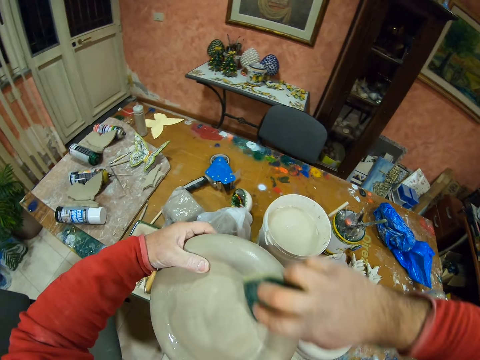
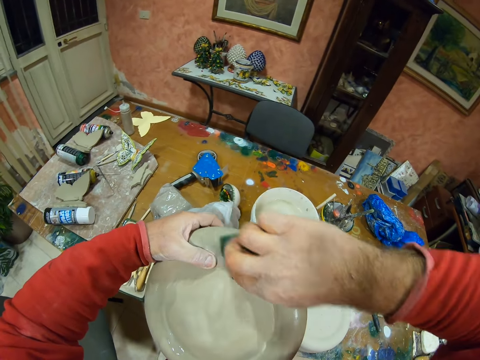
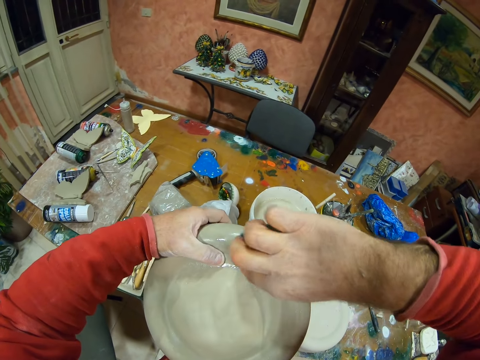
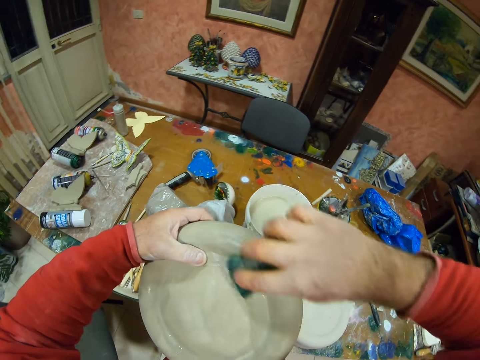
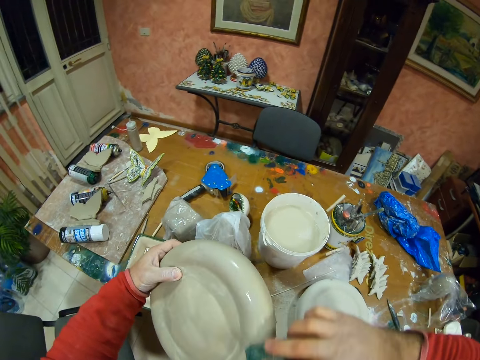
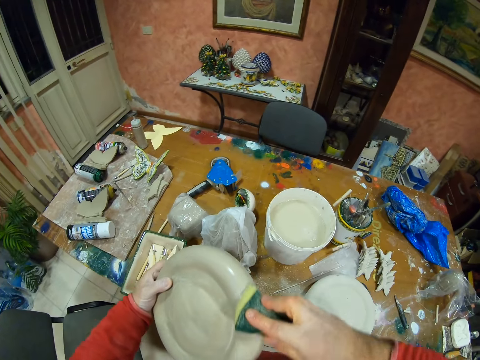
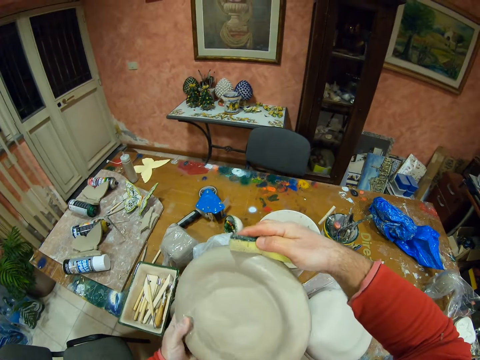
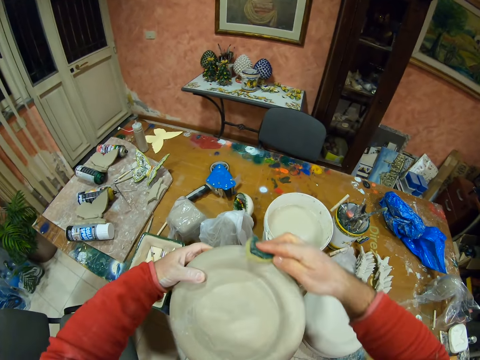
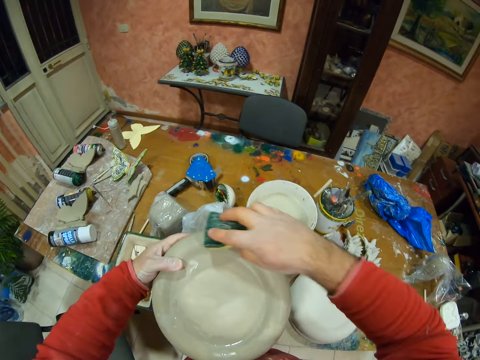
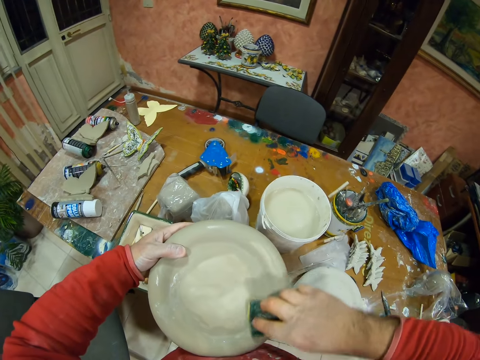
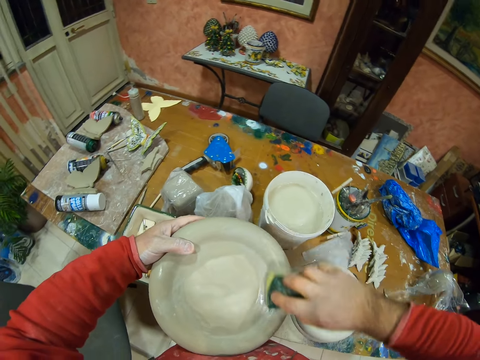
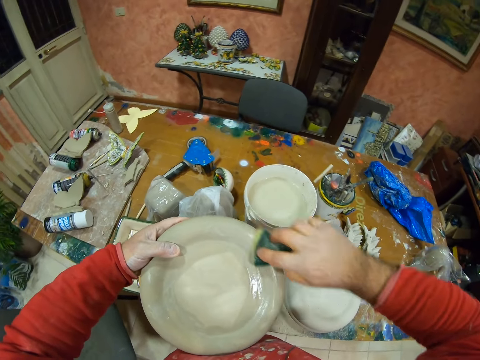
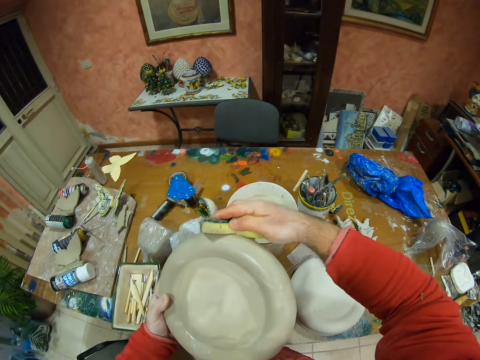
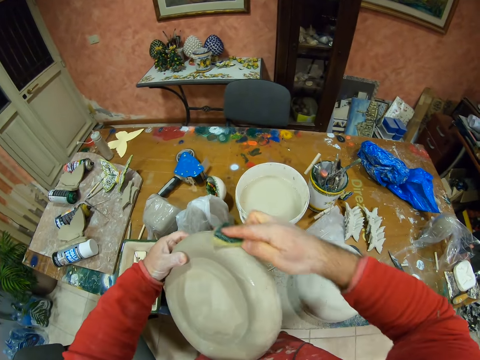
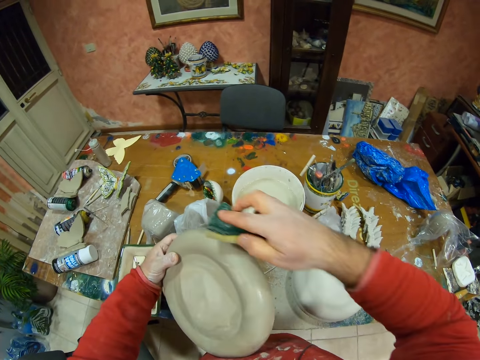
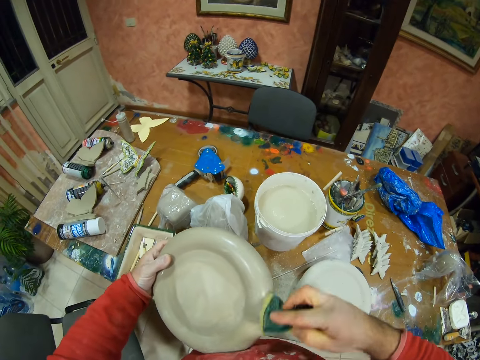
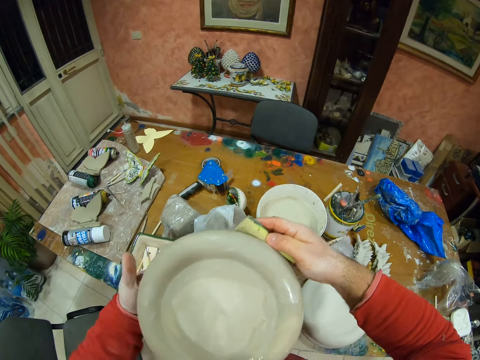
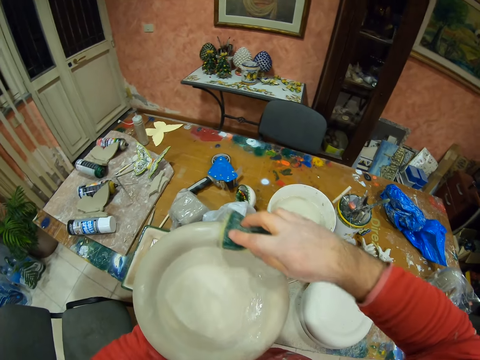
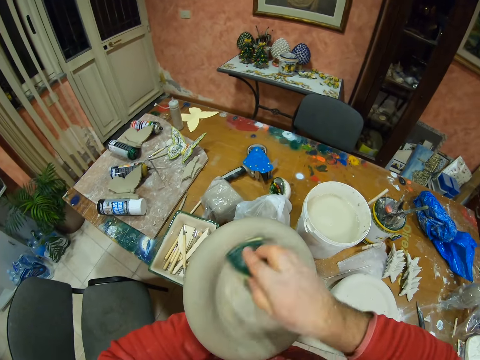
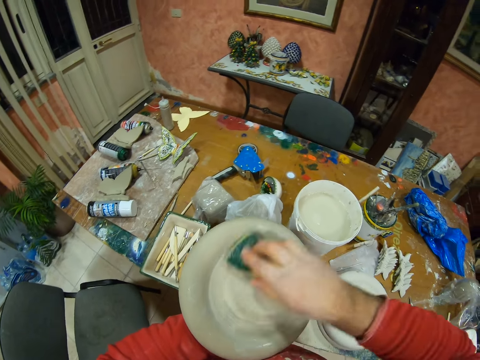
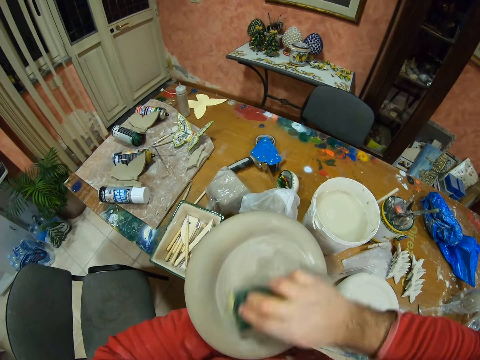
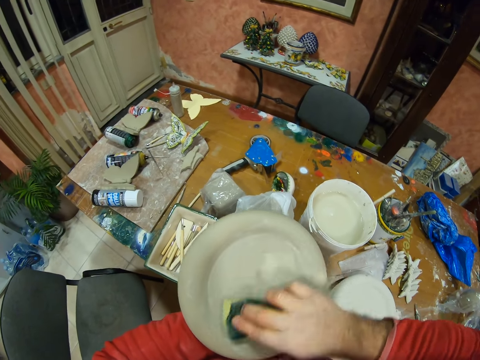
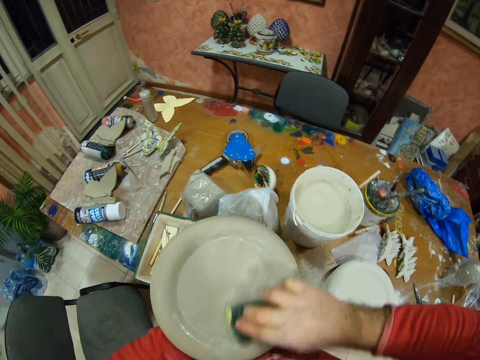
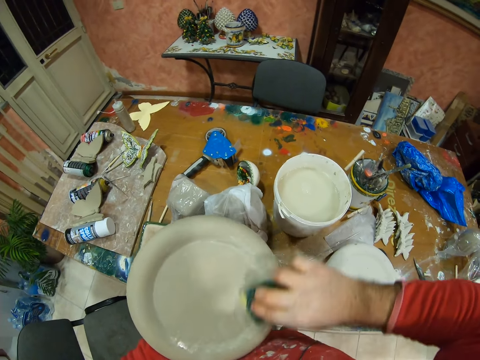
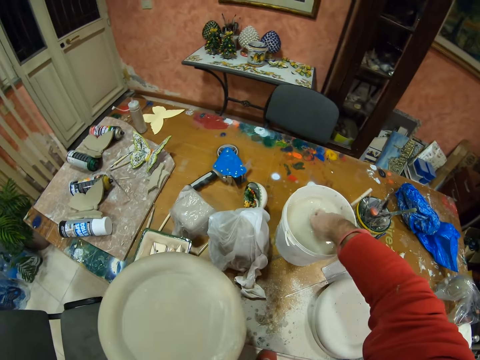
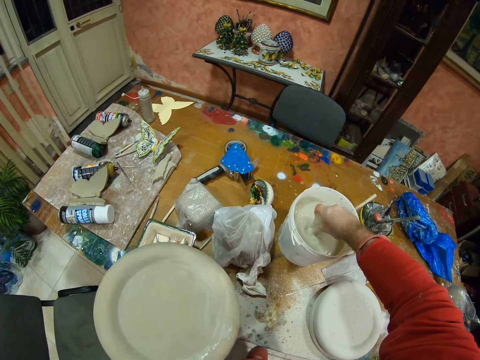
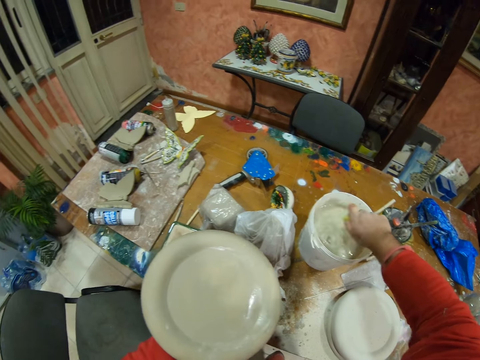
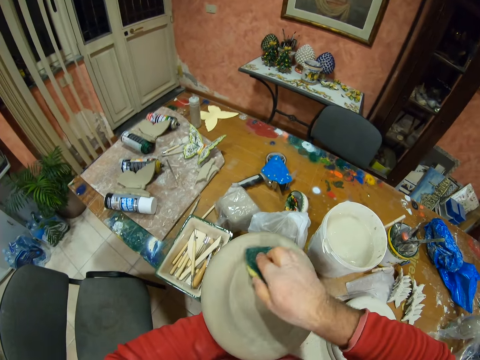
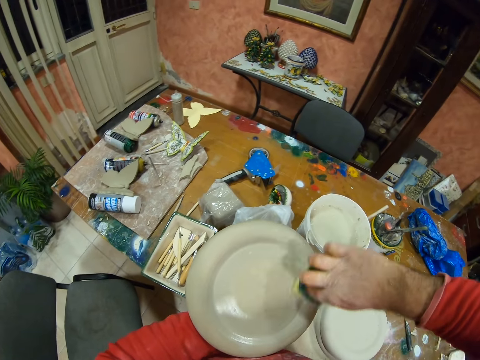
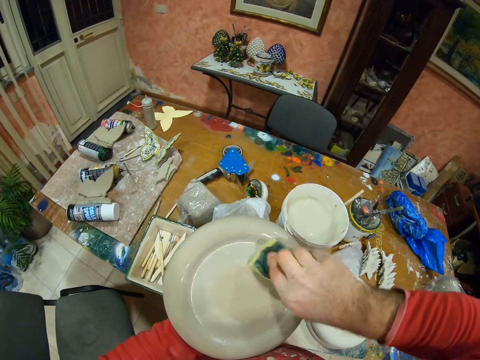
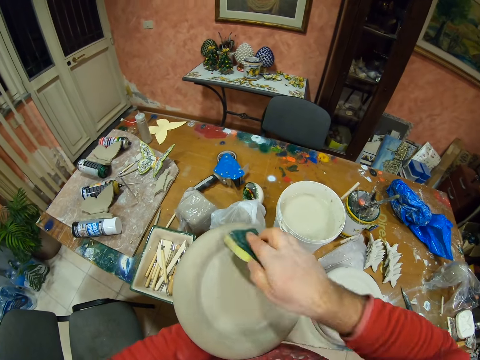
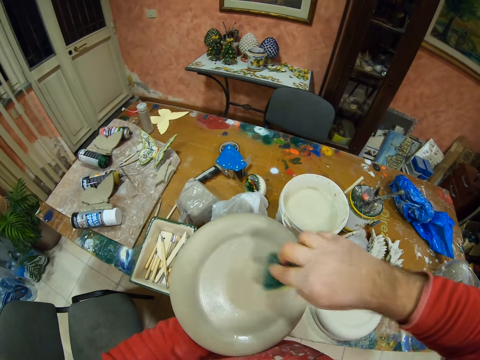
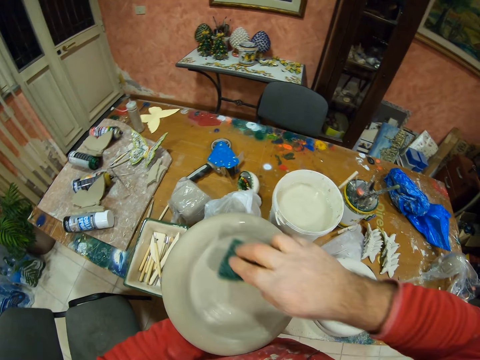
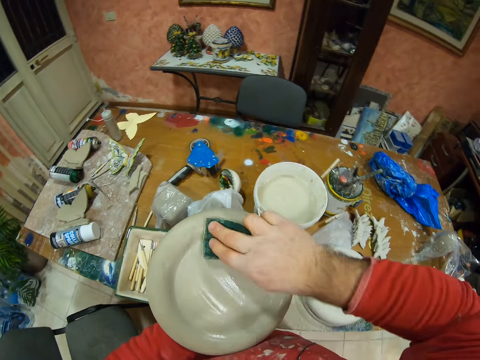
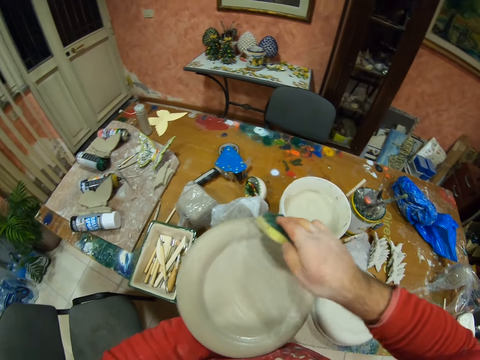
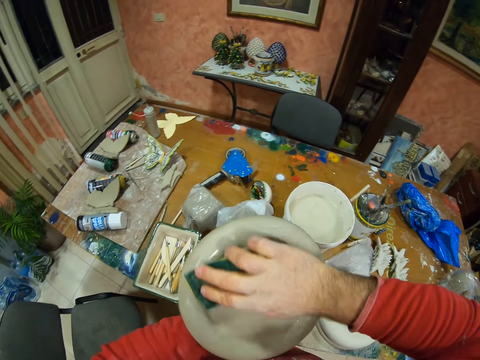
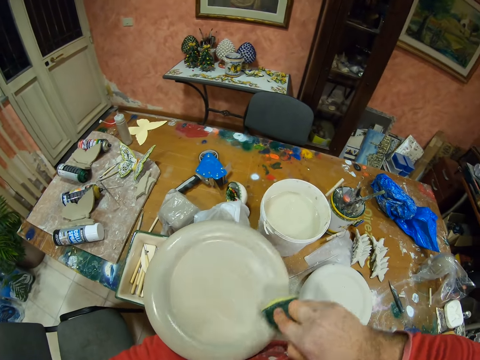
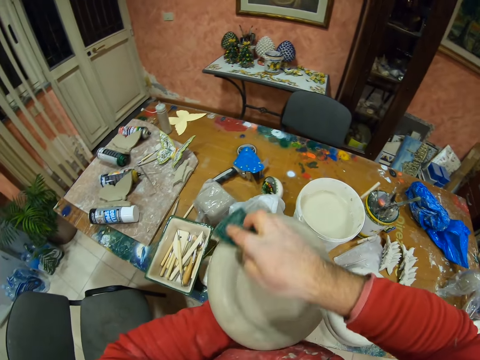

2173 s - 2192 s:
The camera wearer dips the sponge in the bucket with his right hand. He glazes the pottery plate with glaze.

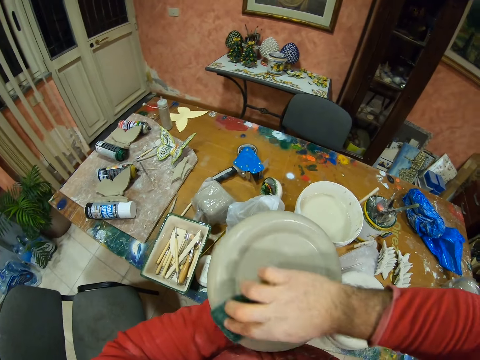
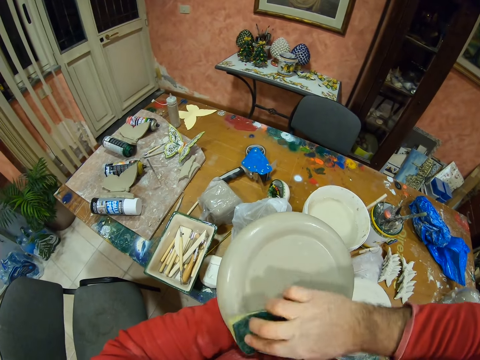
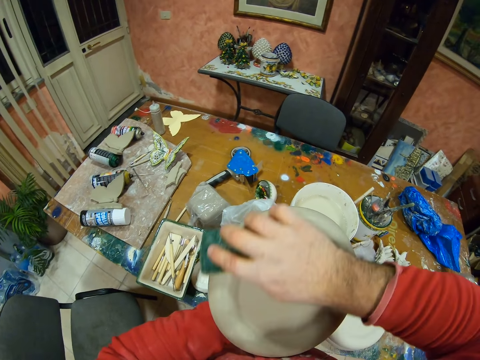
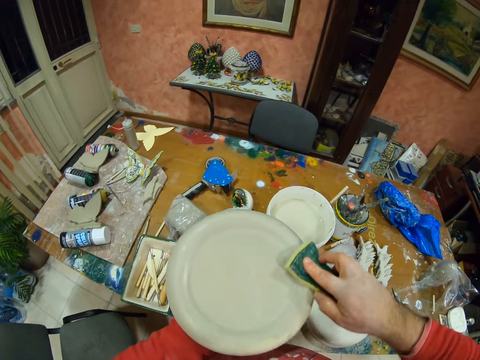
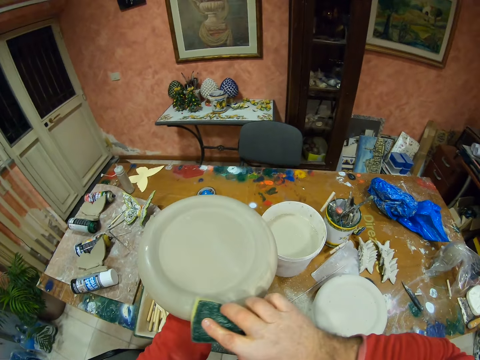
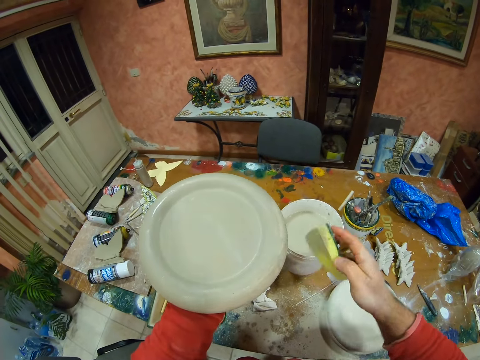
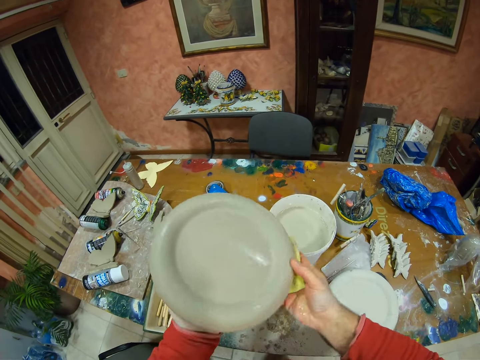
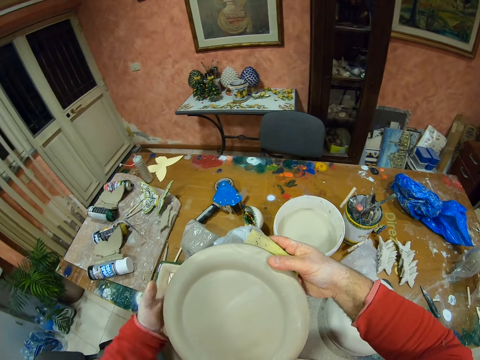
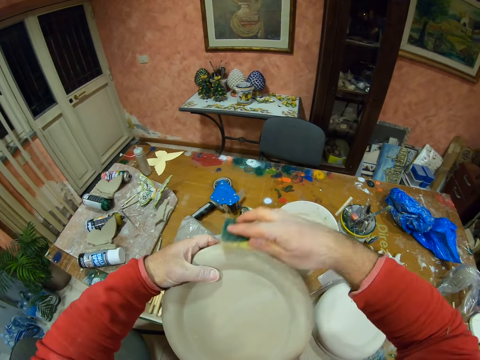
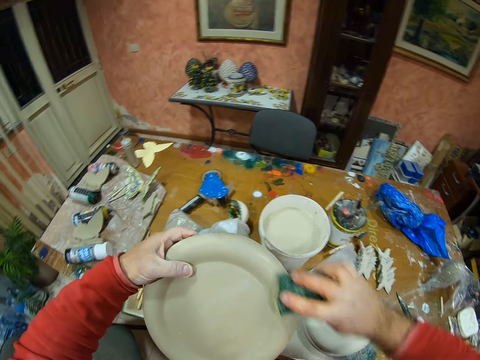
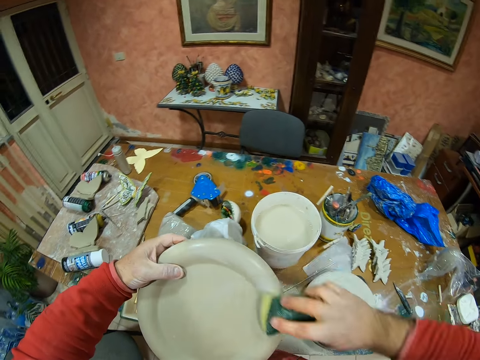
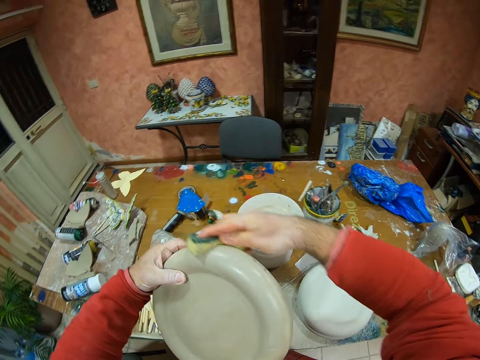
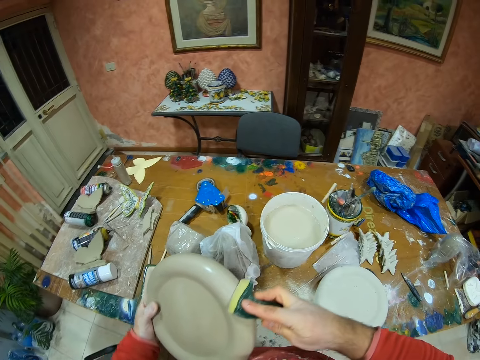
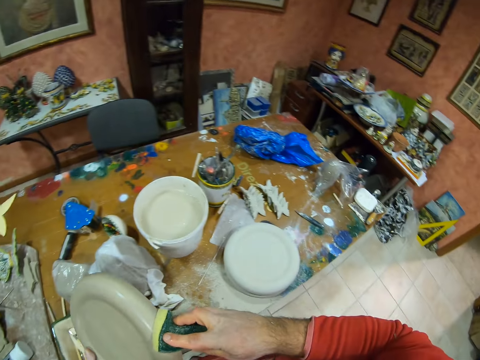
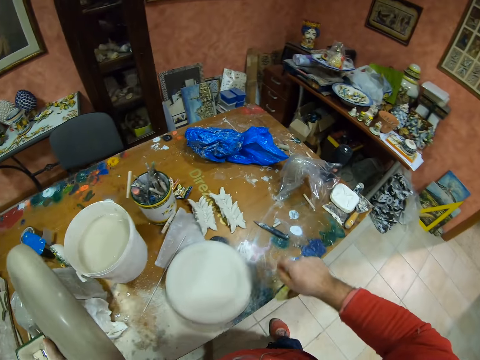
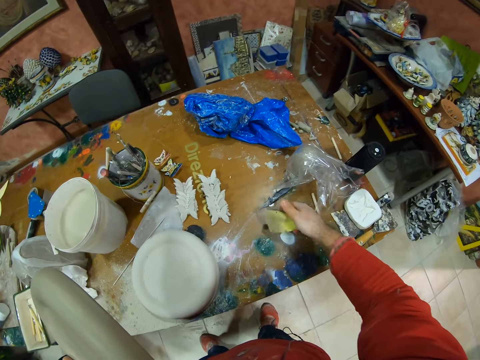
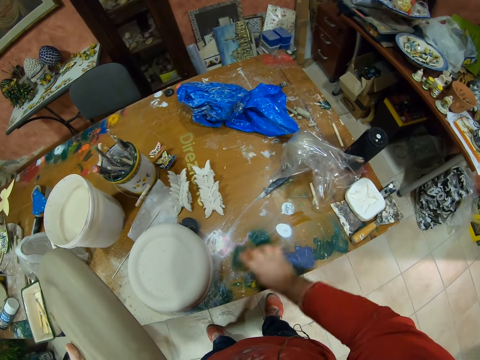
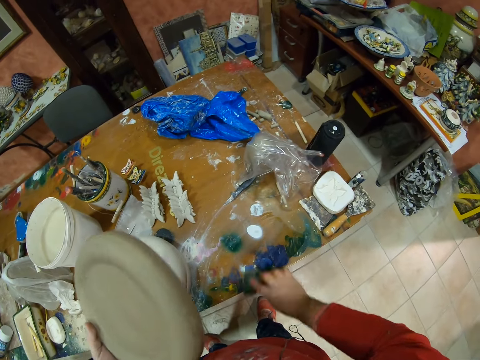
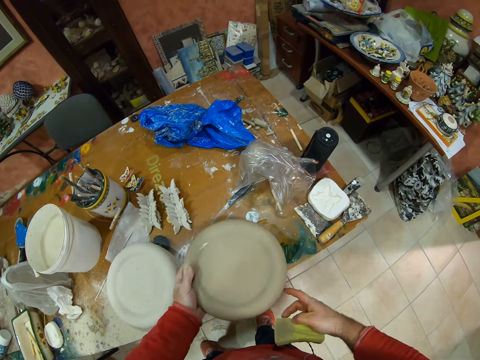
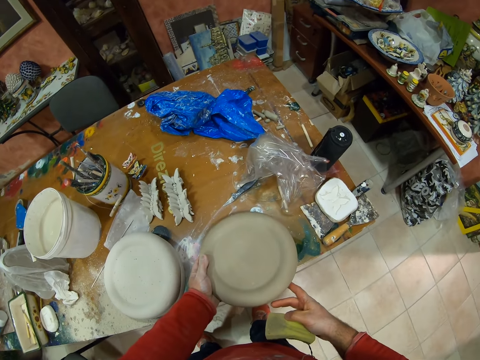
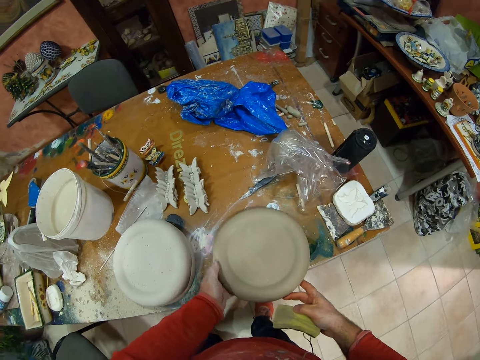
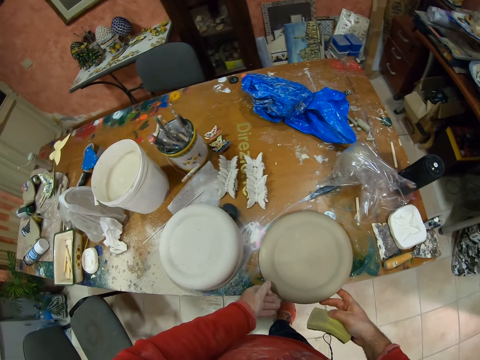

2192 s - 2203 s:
The camera wearer pushes the scrubber aside, cleans the table with a sponge and places the pottery plate on the table.
